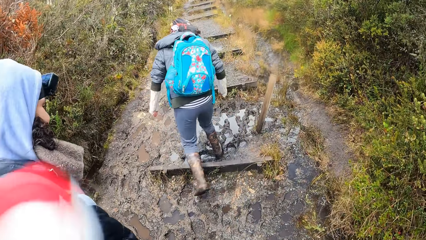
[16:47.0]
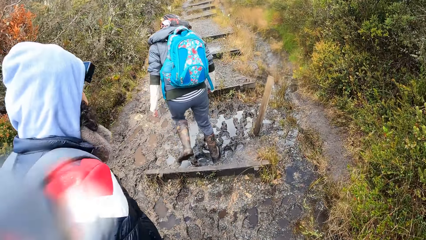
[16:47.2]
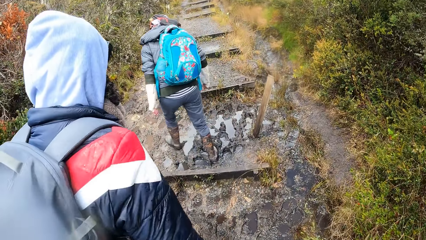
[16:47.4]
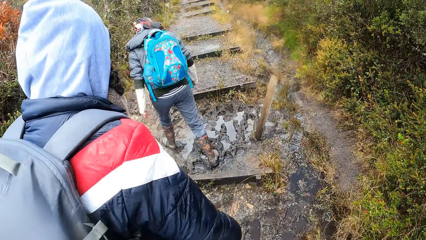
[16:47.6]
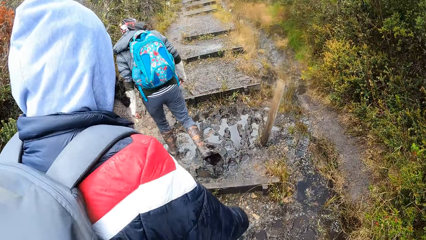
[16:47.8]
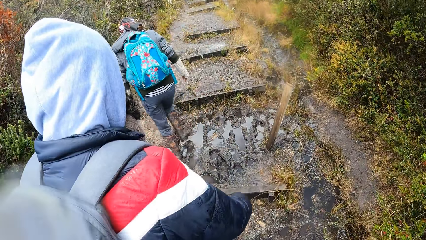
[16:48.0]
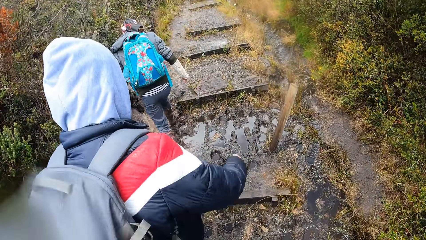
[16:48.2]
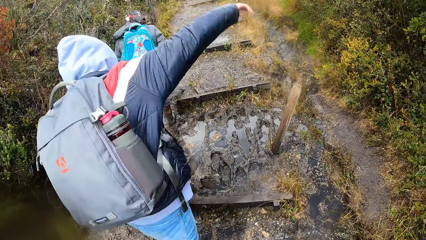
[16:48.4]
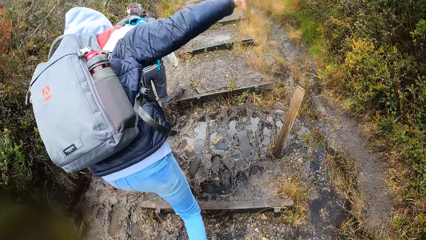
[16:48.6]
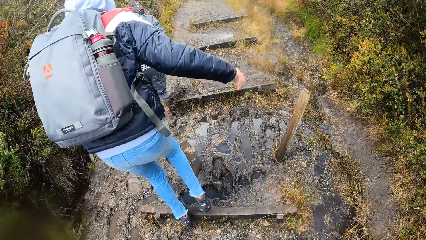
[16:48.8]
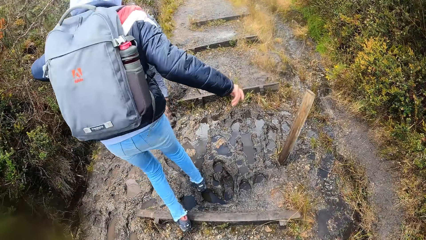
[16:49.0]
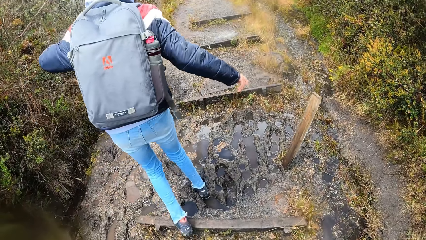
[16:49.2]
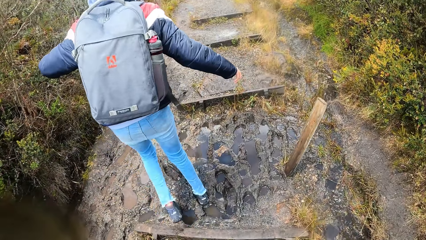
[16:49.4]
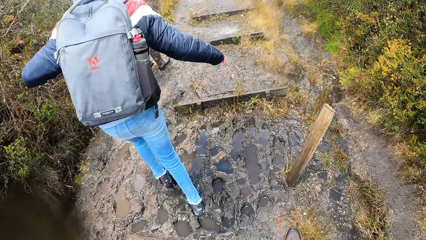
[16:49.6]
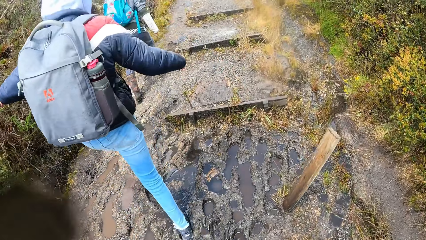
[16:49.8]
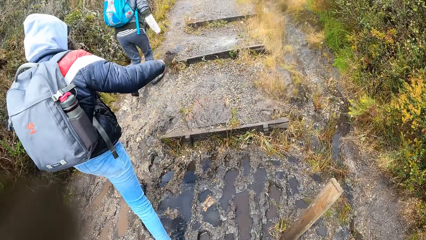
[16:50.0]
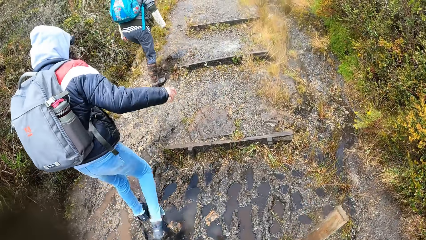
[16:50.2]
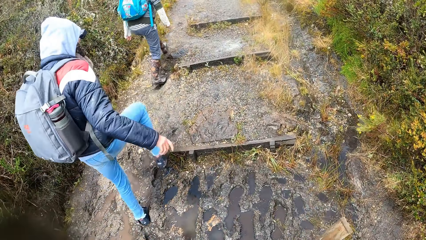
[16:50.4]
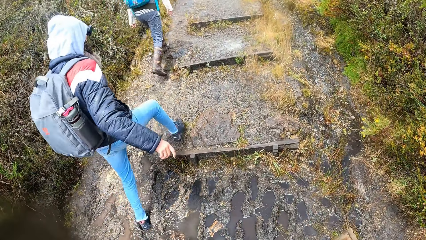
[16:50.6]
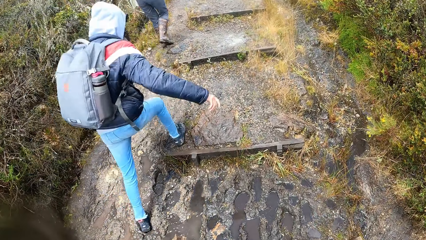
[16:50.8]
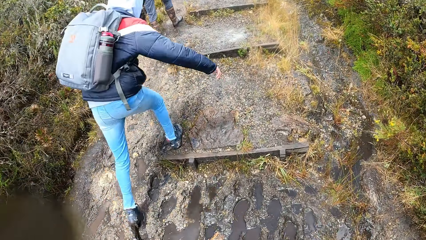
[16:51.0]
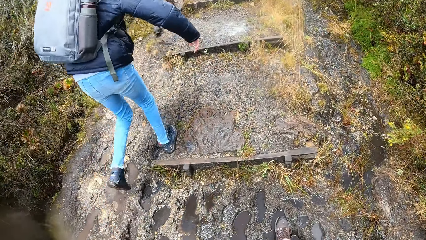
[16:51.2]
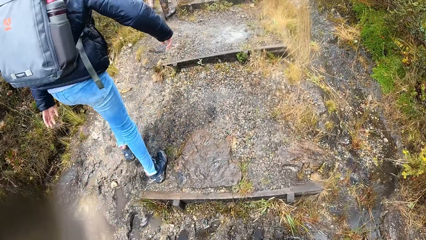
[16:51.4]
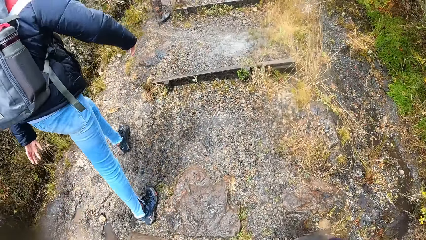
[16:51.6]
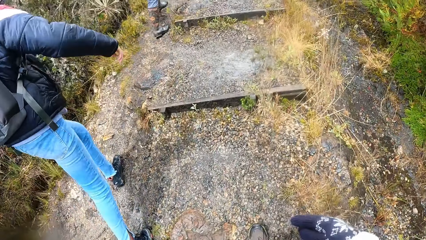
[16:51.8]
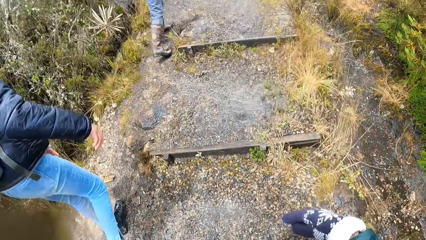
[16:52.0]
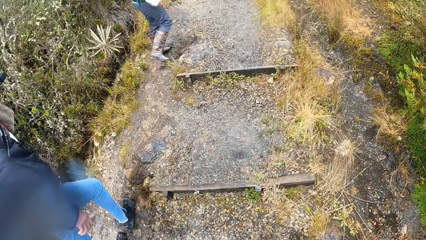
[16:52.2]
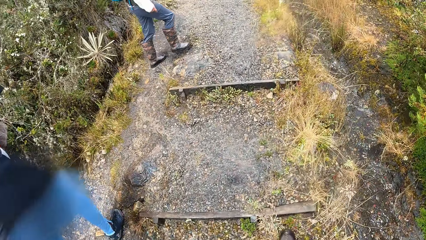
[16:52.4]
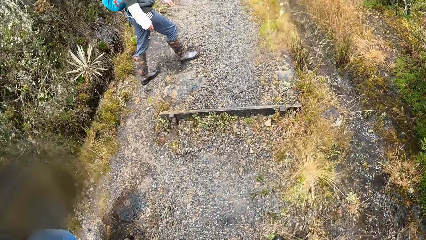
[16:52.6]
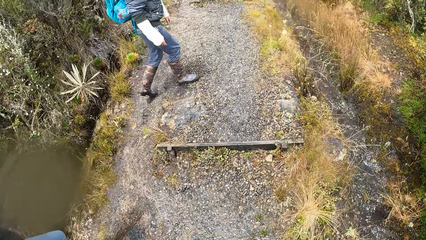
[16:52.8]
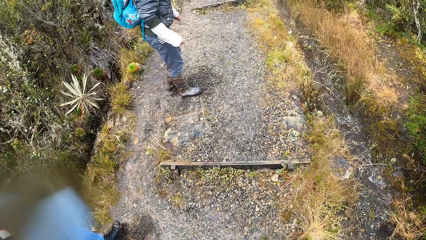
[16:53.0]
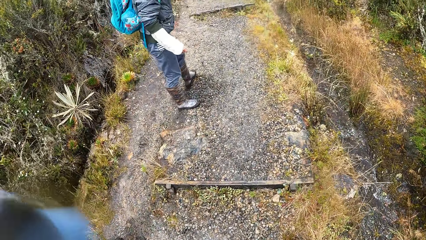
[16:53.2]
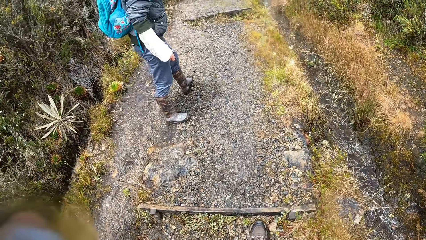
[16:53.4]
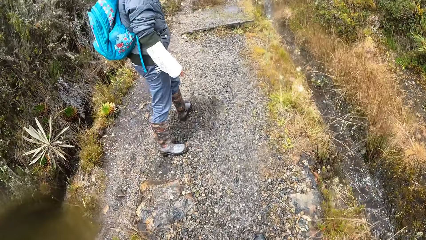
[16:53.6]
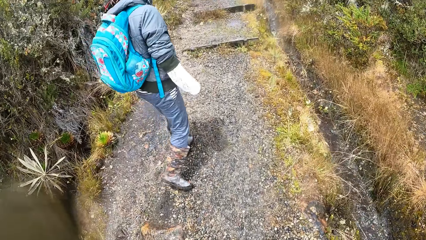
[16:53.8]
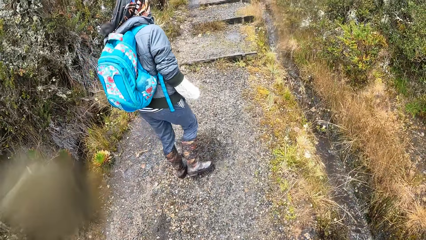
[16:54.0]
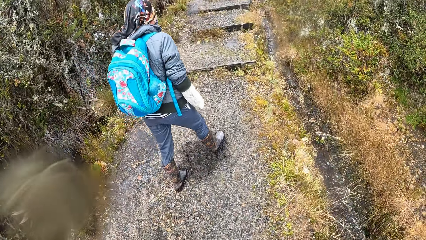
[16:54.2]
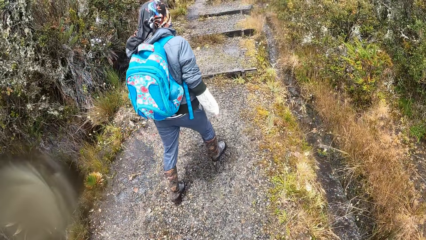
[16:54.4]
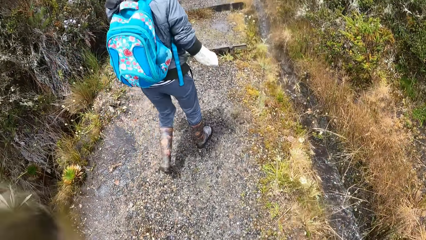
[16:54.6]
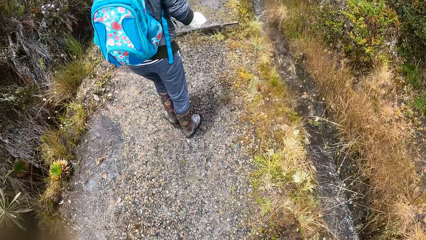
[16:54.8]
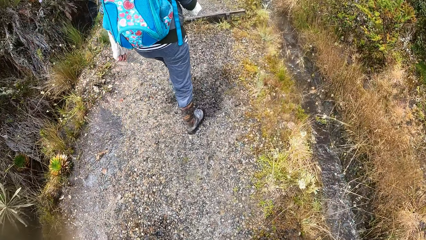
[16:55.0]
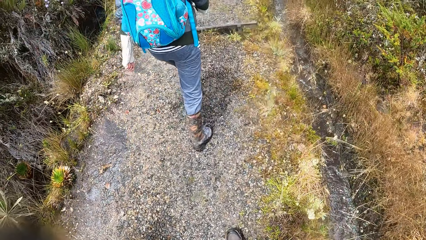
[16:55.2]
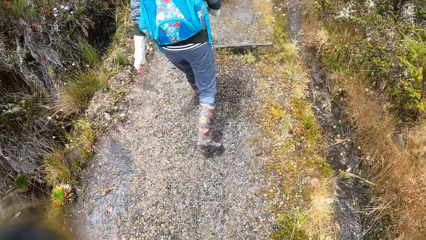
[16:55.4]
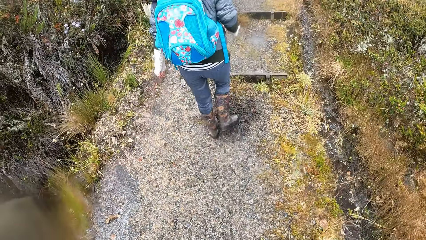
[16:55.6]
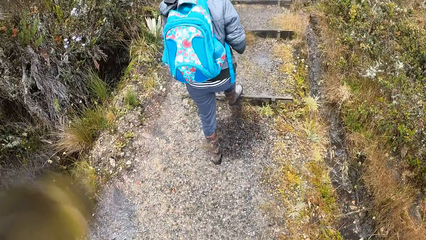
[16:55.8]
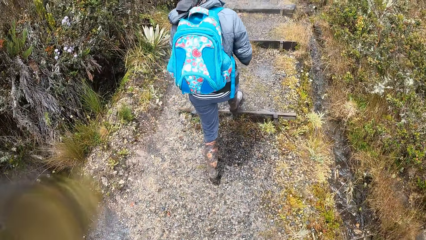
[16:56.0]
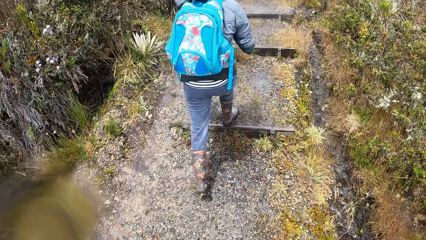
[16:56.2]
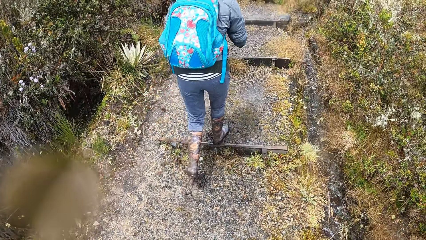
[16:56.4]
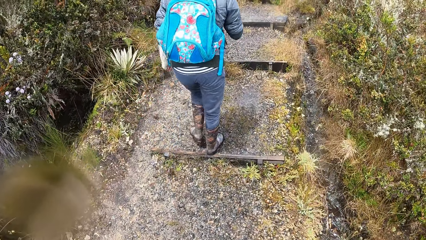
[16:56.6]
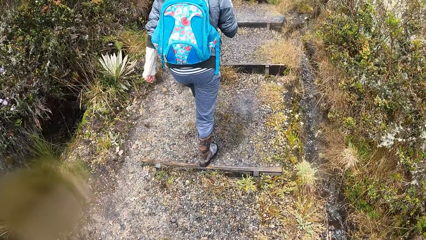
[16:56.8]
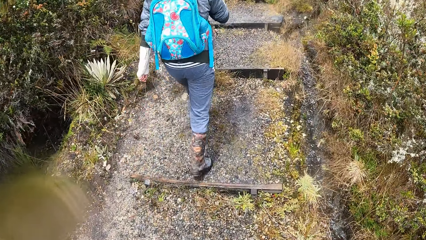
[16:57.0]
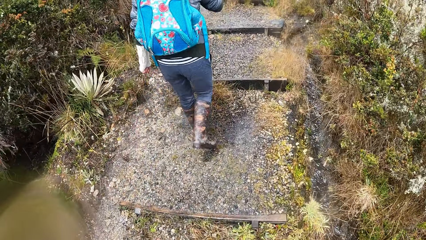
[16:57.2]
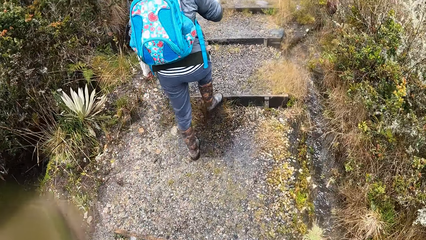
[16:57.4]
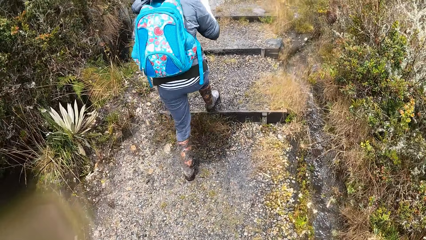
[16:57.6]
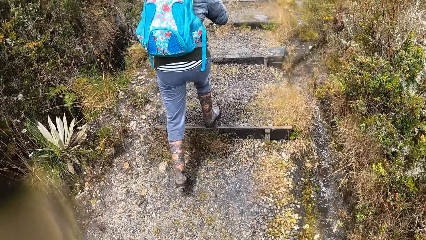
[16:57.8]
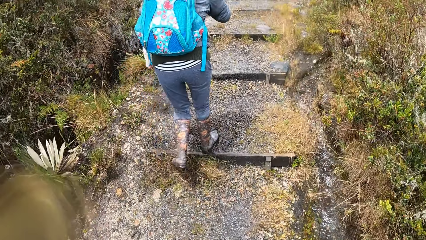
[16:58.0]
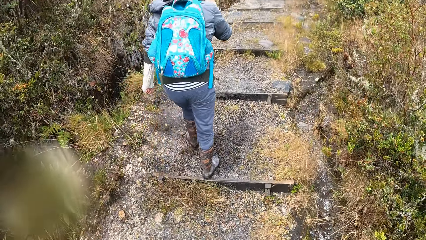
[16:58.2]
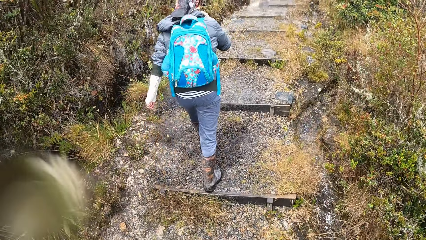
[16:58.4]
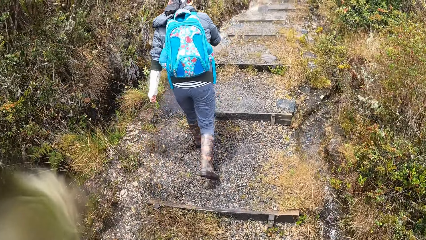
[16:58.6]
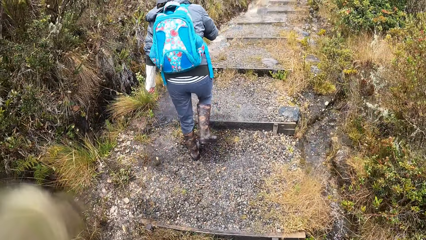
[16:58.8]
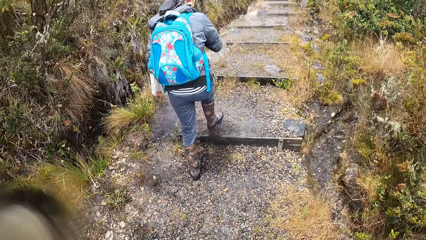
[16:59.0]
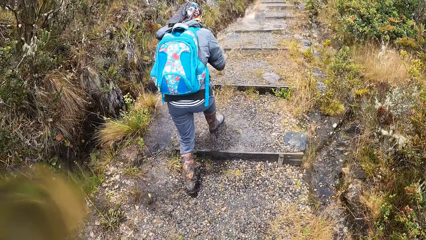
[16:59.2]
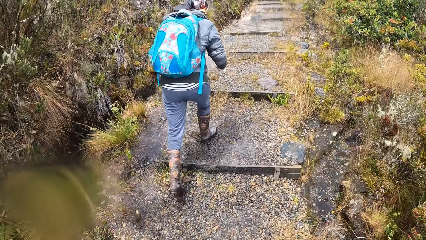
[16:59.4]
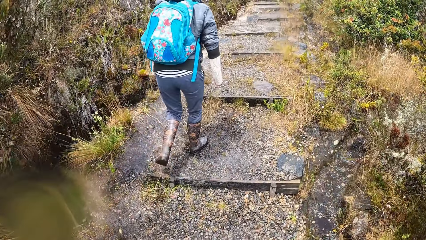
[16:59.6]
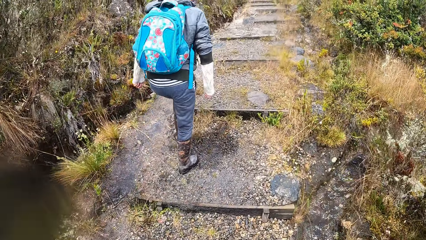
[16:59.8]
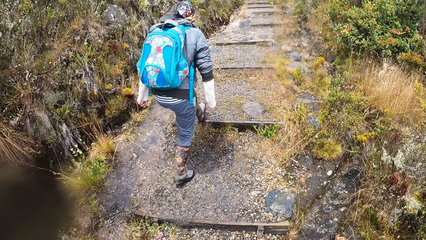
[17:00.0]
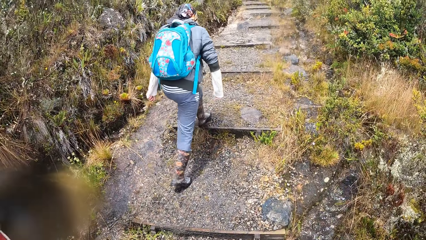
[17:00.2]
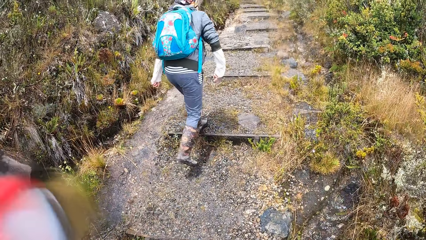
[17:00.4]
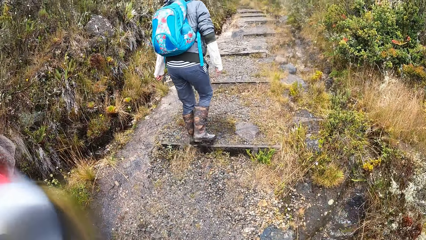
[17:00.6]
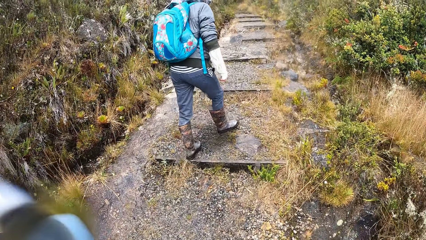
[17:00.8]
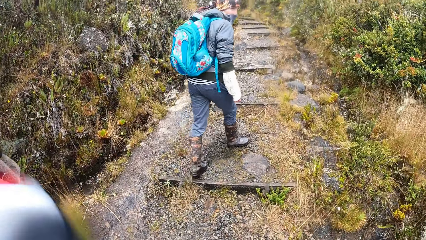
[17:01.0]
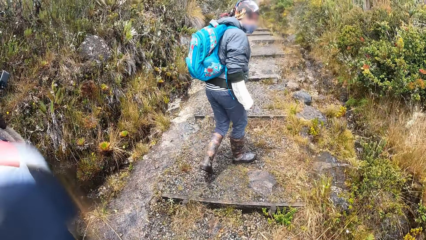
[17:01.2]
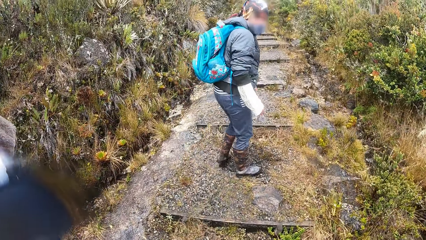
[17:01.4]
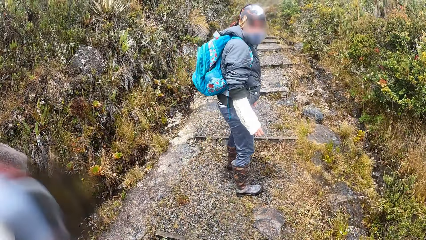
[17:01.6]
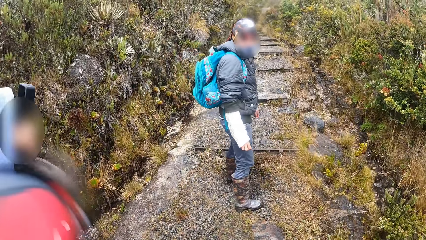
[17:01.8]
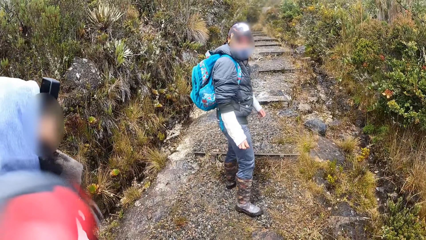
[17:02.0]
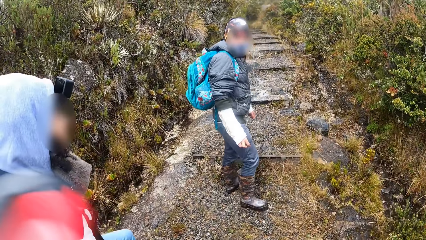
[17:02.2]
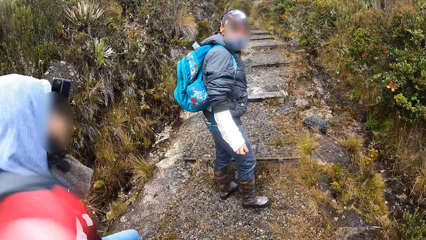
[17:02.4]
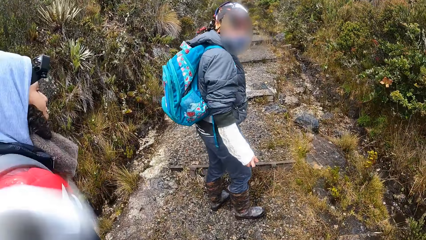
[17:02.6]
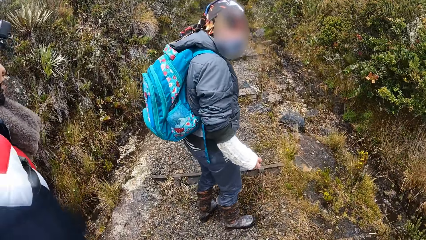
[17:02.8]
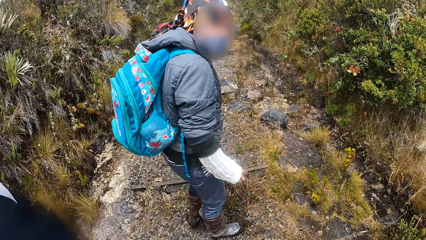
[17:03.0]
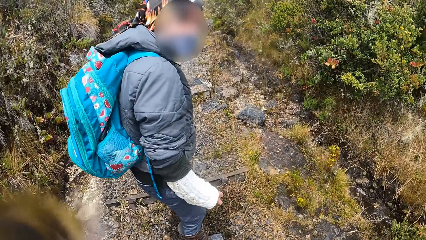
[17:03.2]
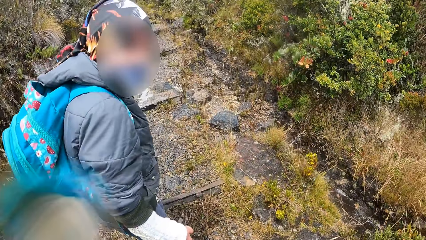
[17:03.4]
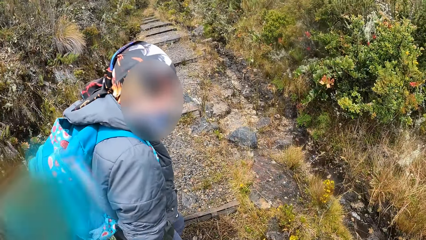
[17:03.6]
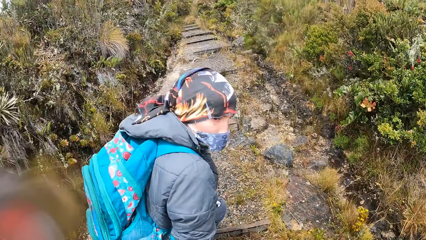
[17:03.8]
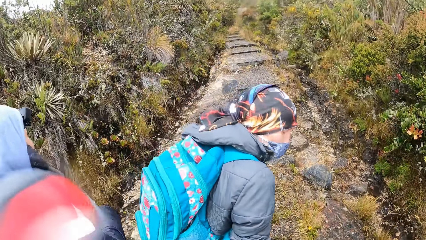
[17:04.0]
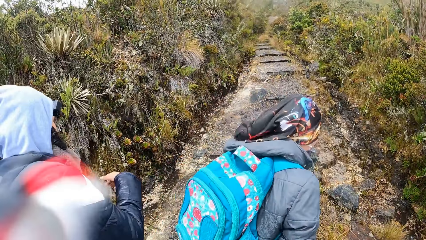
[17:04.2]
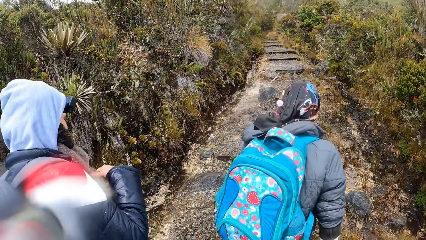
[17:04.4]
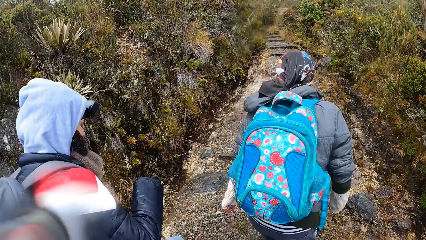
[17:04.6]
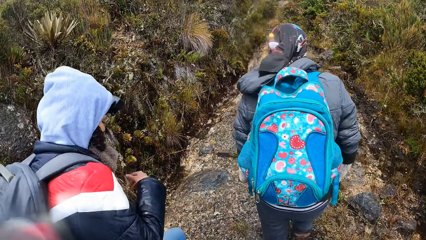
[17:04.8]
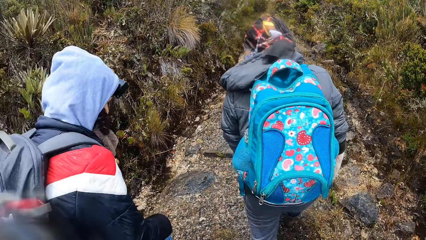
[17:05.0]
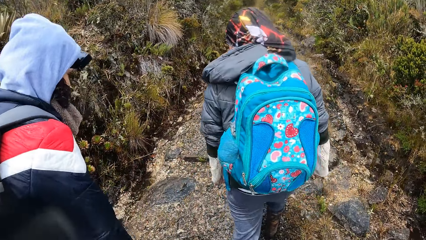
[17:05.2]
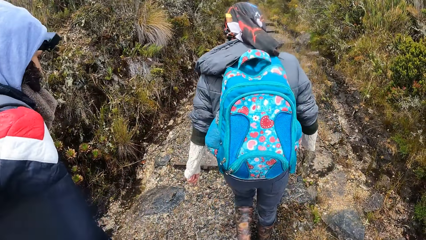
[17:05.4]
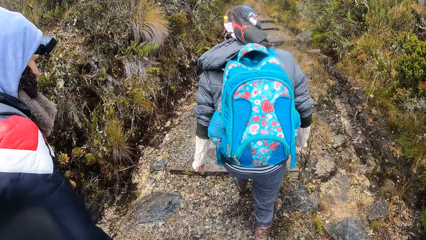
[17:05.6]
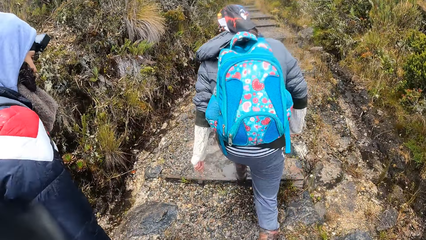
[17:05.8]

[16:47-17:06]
A person walks next to the stairs. Another person walks next to the stairs. The first person climbs stairs. The camera wearer climbs stairs. The first person looks behind. The camera wearer looks around. The woman gesticulates with her right hand. The first person climbs stairs.
